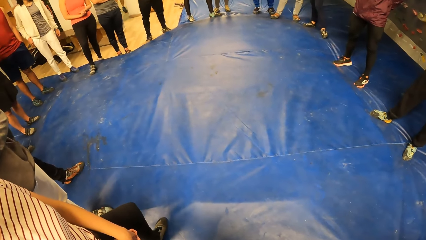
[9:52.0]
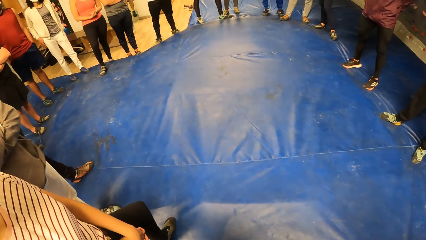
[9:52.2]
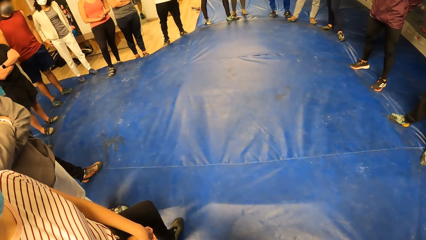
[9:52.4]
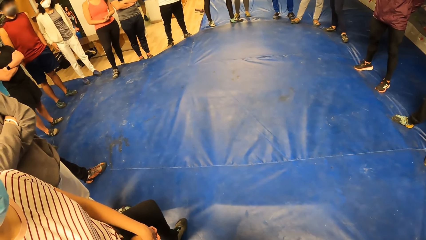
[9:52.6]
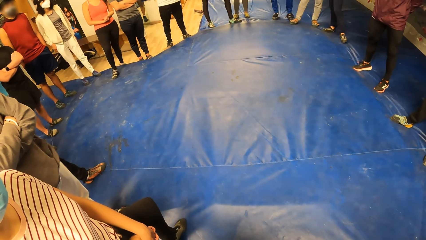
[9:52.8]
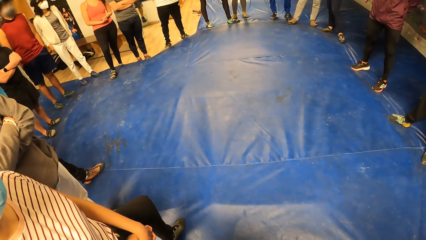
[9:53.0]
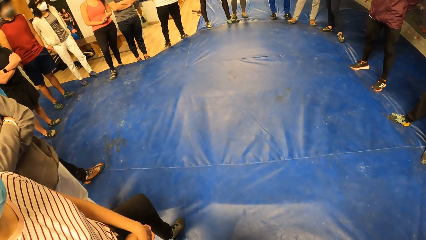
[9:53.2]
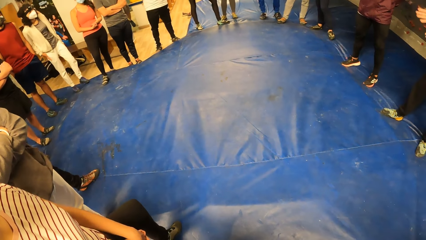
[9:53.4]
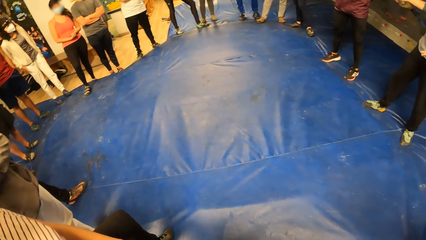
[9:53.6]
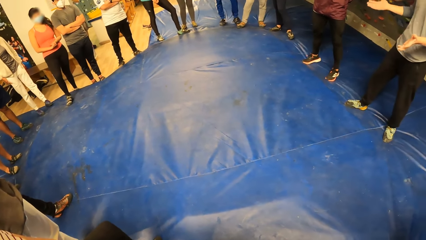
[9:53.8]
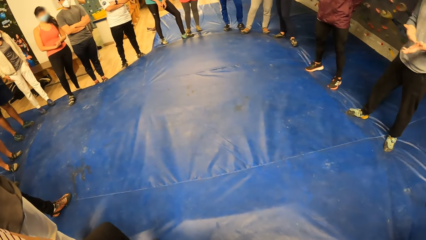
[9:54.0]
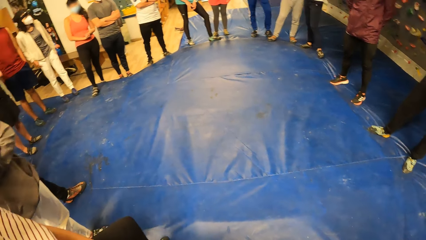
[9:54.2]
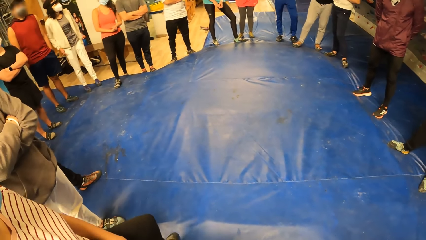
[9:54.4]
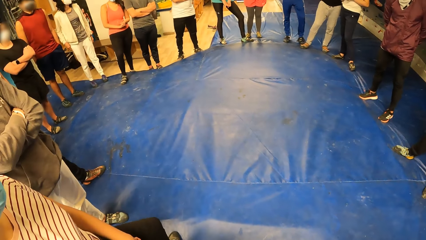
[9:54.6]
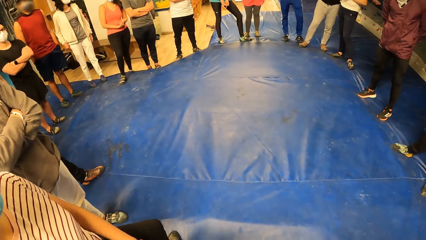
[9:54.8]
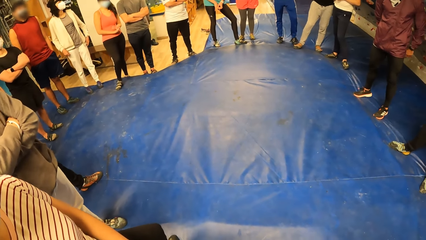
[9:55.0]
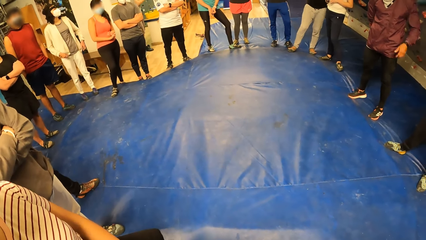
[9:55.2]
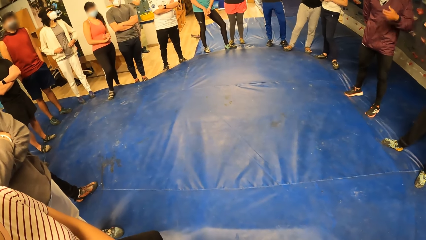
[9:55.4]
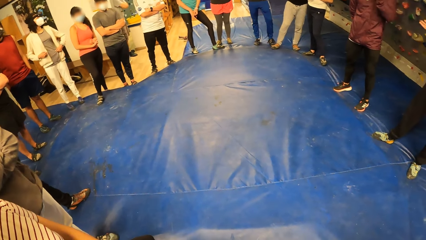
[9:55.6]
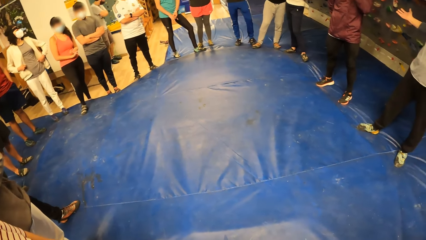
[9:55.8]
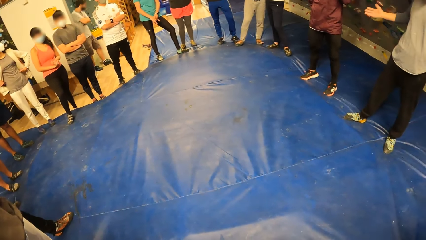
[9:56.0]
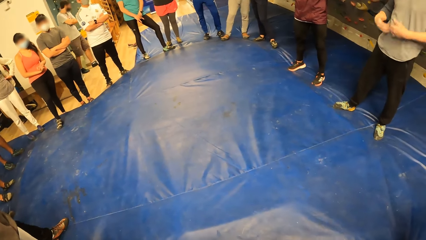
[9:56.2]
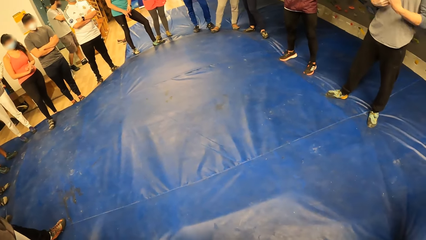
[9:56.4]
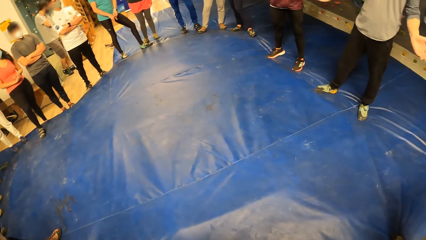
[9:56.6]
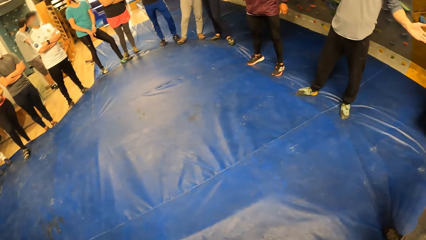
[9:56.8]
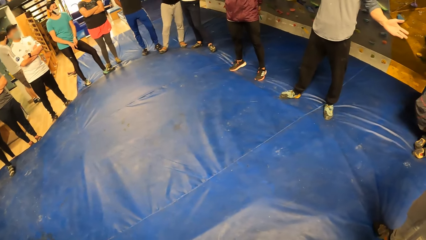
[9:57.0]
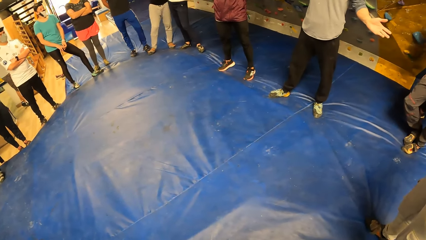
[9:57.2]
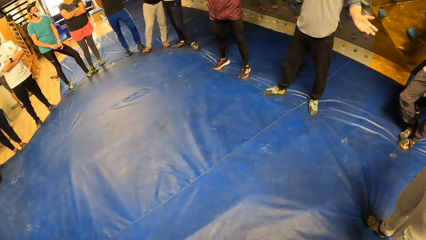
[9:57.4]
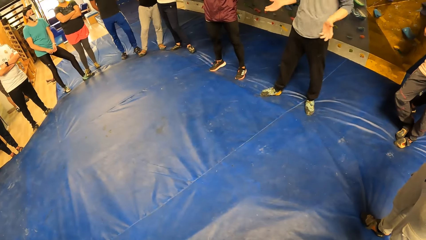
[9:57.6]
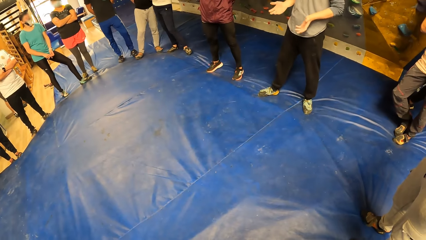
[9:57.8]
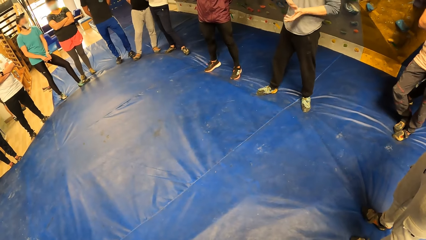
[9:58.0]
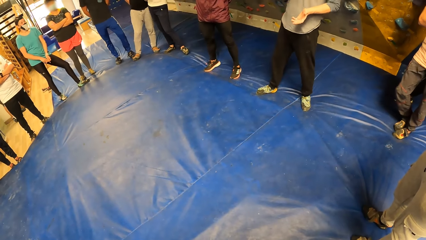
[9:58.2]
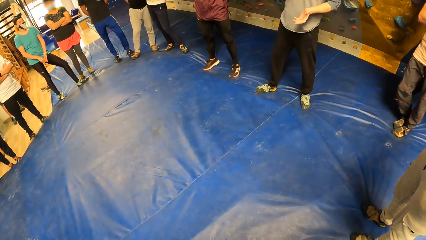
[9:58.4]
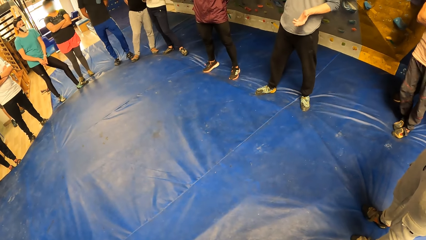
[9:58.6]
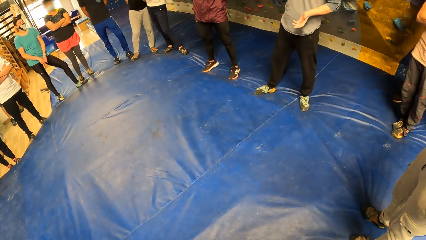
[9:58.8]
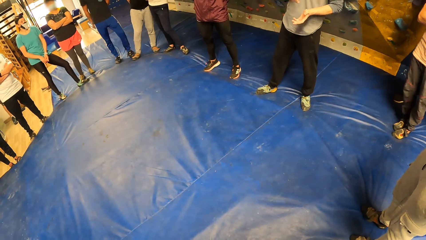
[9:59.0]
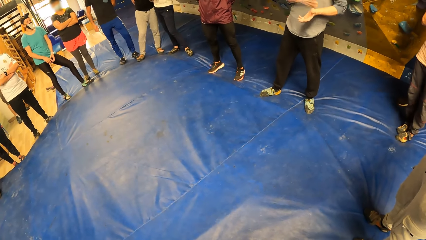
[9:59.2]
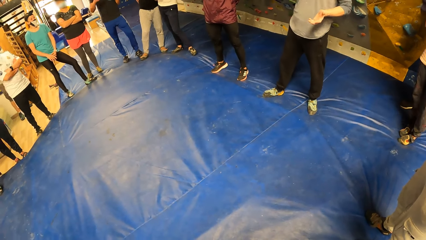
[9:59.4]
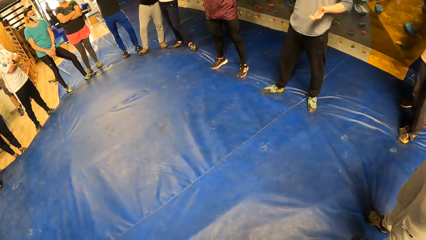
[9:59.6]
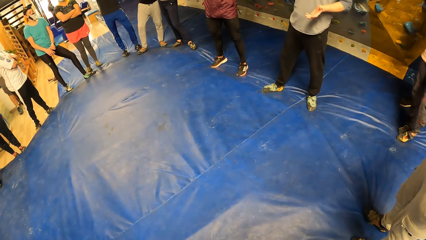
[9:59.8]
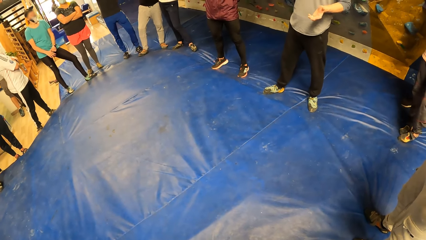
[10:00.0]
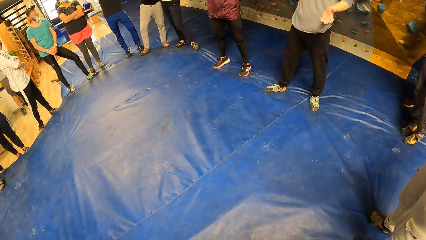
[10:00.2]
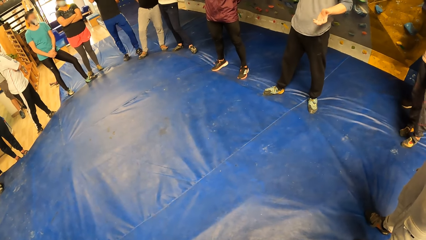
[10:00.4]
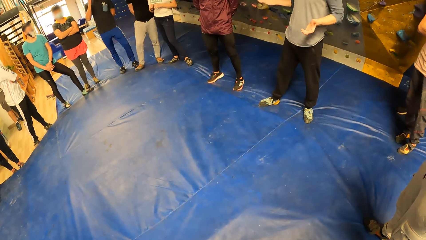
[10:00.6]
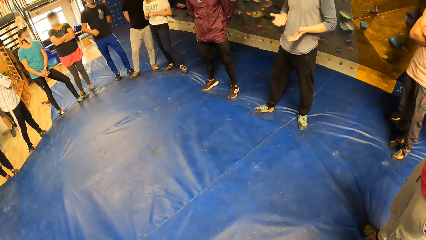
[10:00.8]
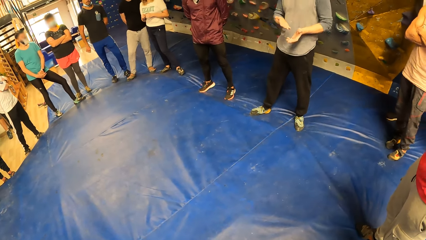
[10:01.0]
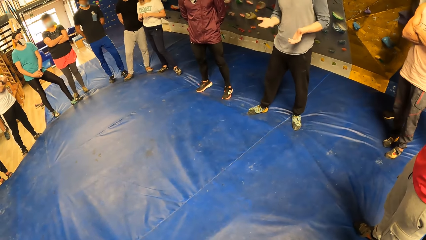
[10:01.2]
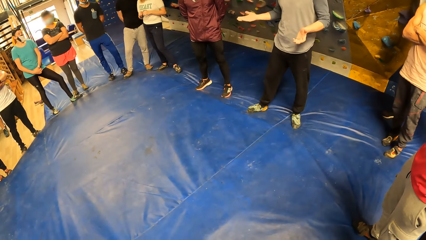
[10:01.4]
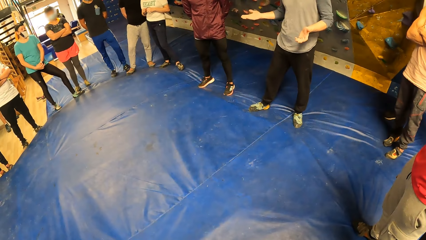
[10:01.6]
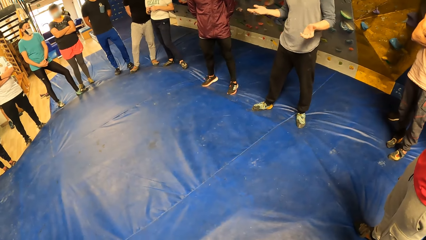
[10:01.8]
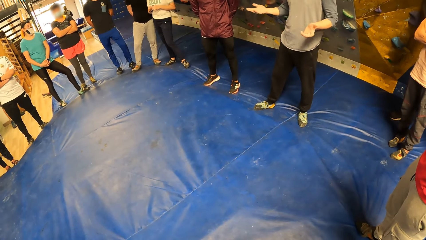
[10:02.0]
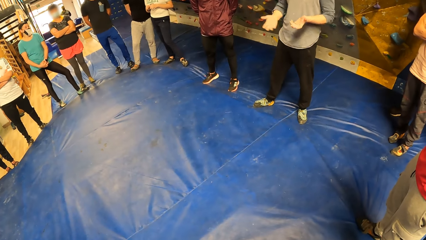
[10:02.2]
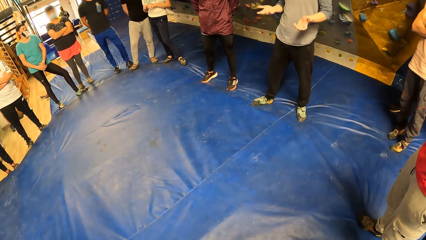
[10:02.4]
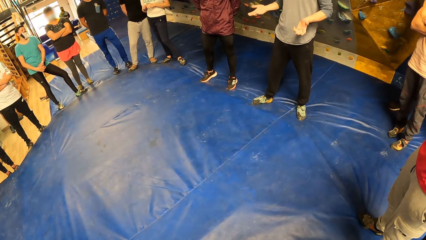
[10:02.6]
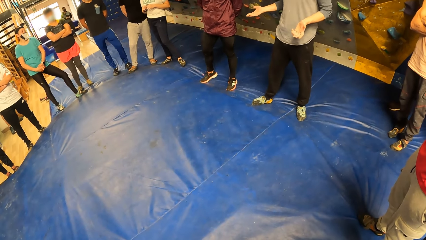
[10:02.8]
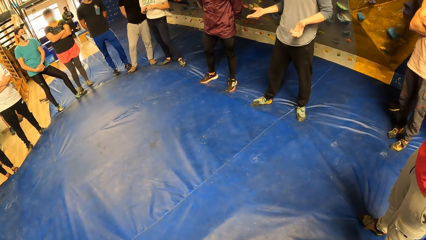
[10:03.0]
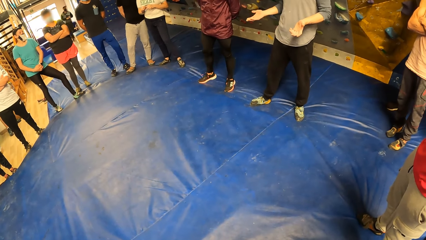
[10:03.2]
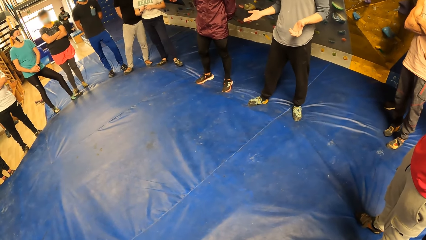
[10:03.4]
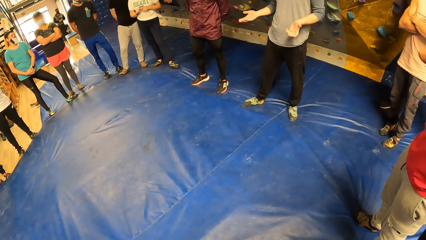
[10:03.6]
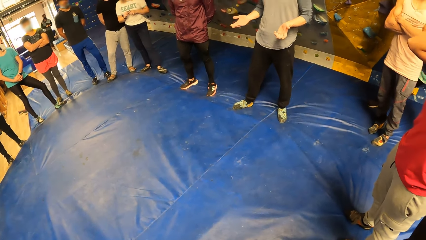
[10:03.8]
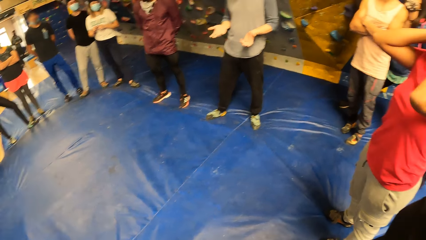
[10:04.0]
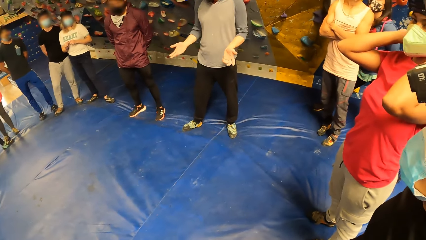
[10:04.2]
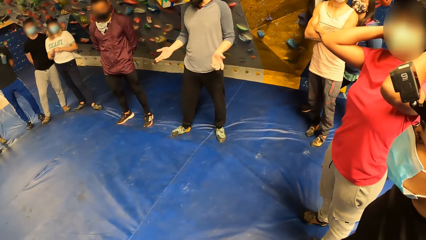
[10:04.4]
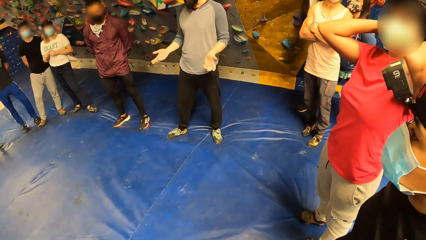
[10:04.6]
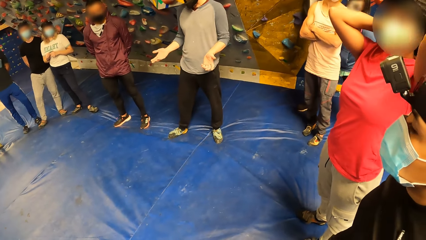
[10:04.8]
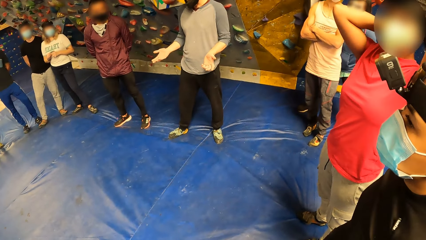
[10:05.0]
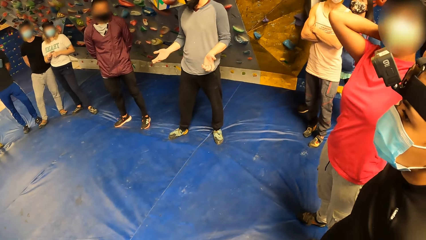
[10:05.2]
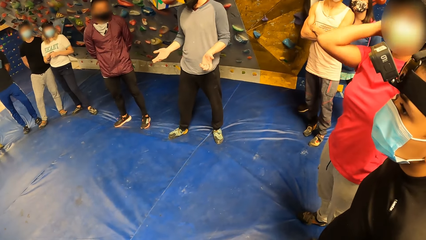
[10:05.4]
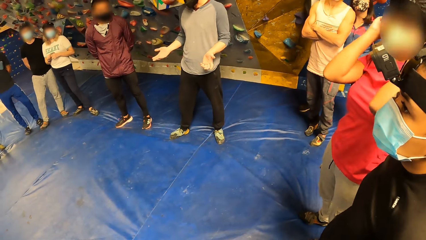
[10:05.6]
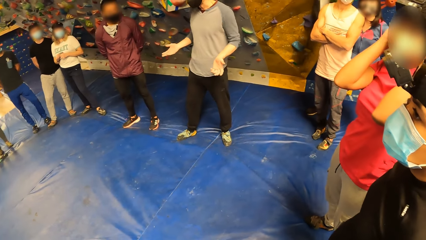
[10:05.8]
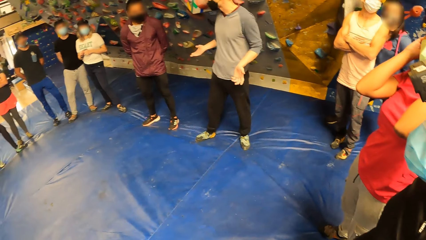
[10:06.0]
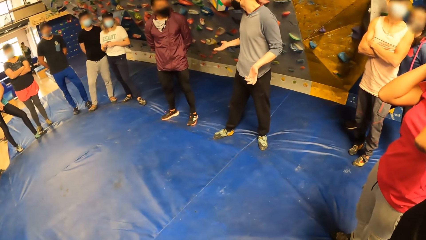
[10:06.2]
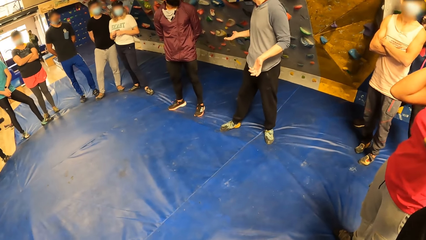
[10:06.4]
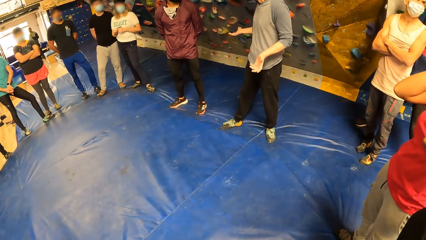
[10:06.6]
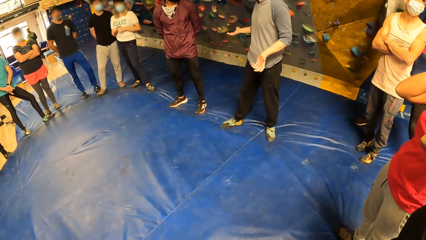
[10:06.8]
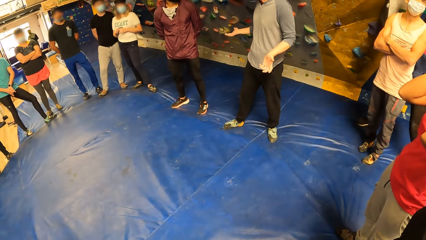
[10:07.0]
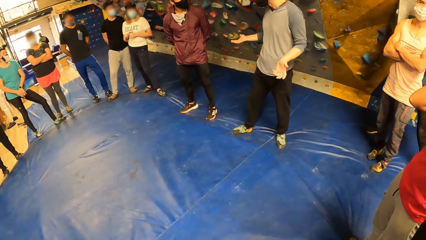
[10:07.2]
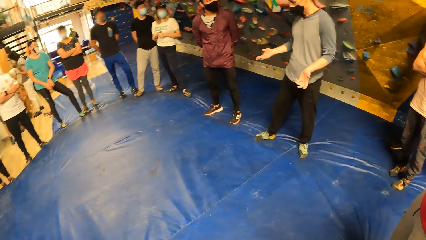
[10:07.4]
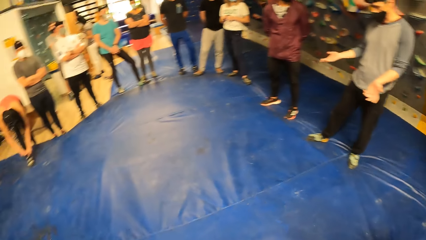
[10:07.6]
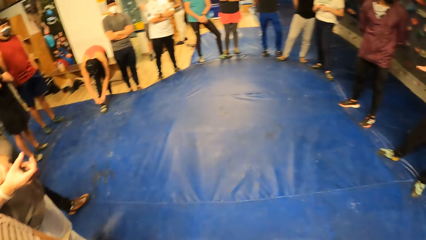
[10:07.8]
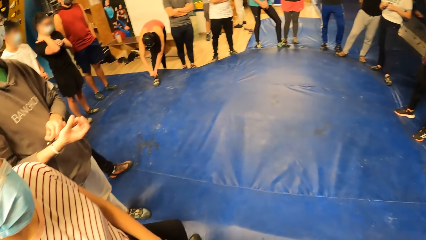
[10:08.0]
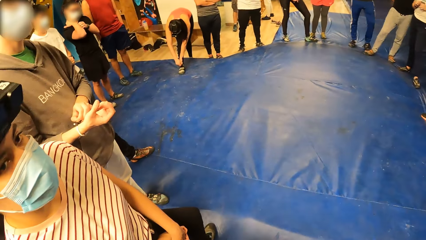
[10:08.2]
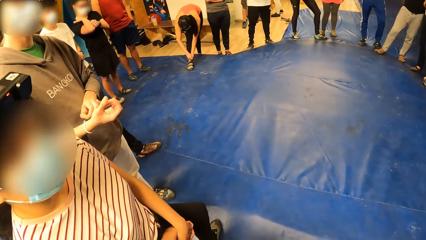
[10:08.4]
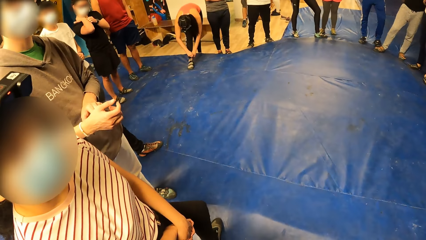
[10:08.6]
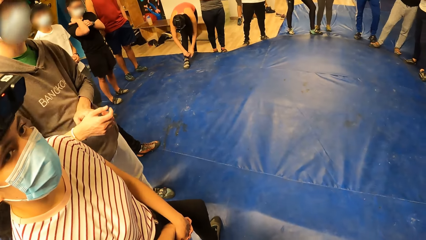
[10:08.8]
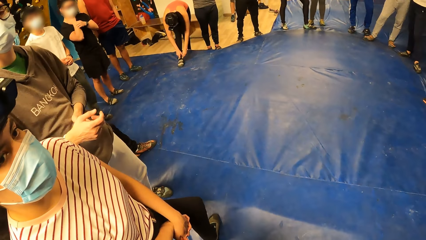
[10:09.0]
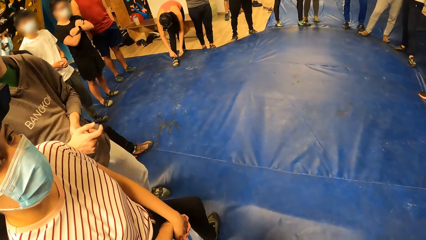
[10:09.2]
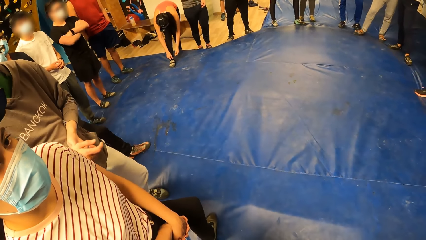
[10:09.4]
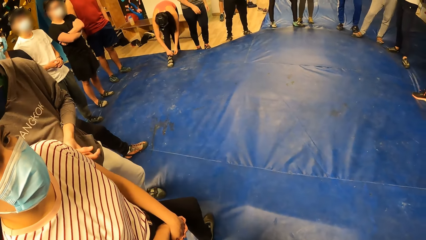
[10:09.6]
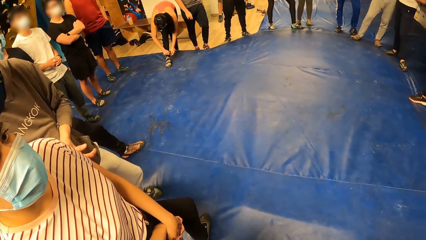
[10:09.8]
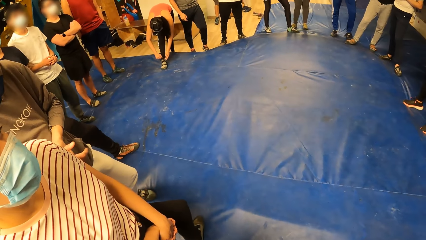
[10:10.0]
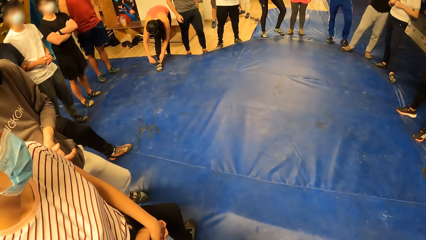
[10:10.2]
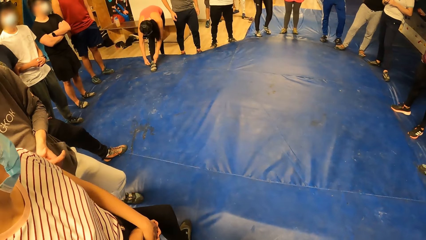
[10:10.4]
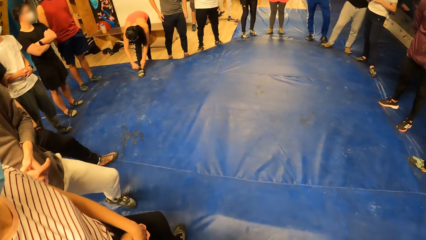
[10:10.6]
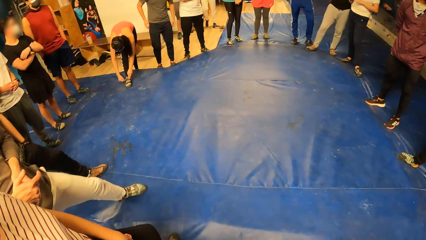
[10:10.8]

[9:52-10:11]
A man touches the face with the left hand. The camera wearer stares at the floor. Another man touches the face with the left hand. A lady touches the hair. The camera wearer stares at the floor. Another lady tightens the shoe.
